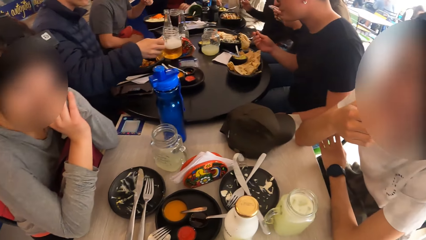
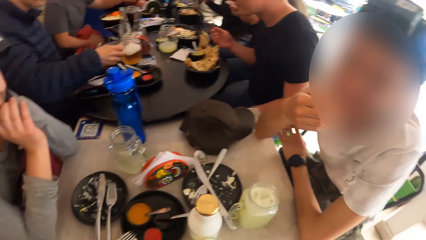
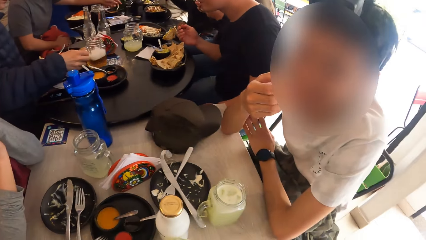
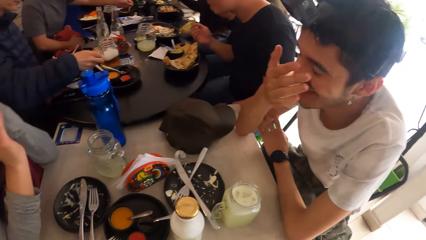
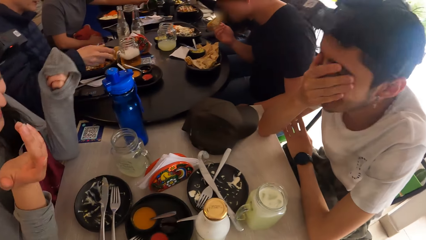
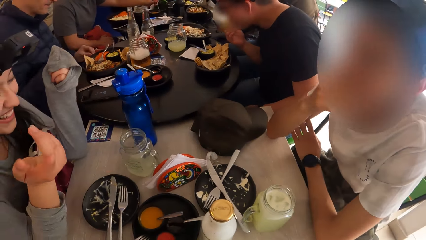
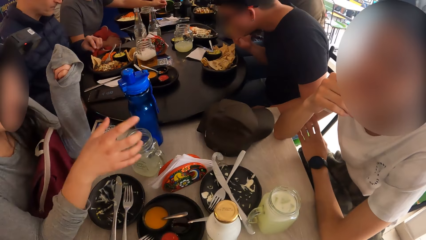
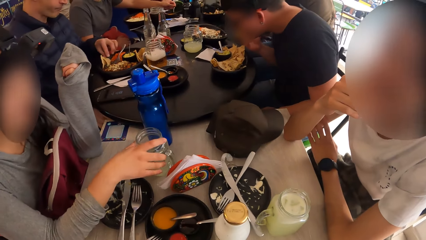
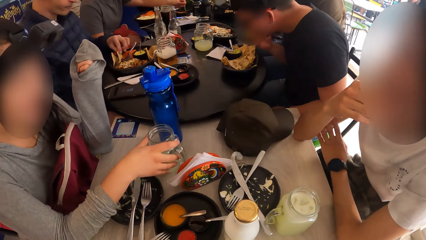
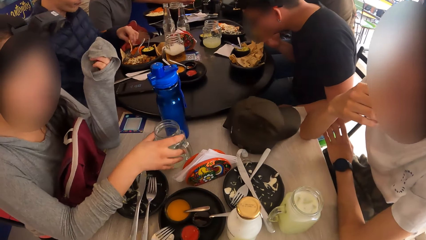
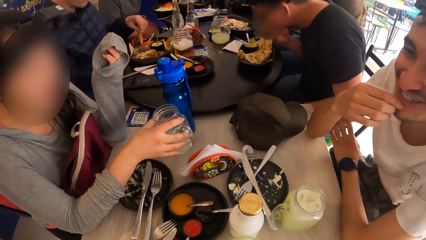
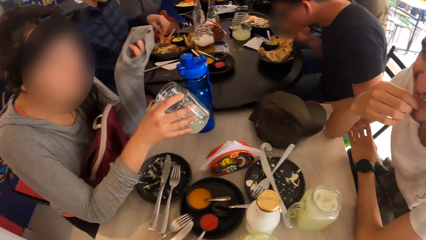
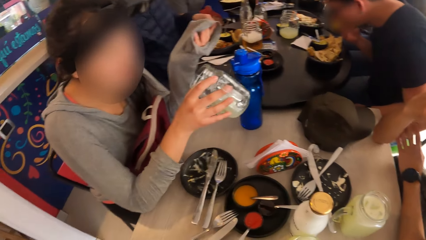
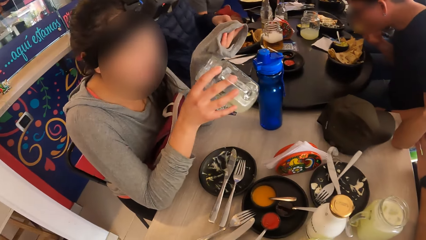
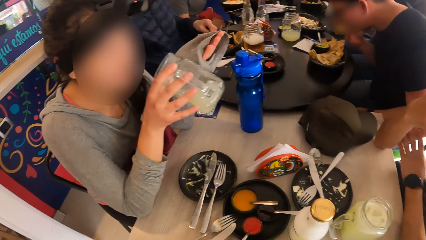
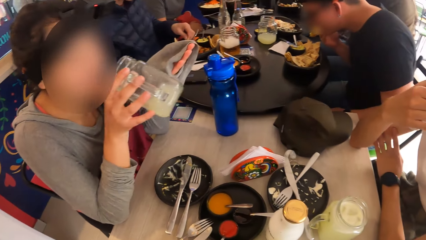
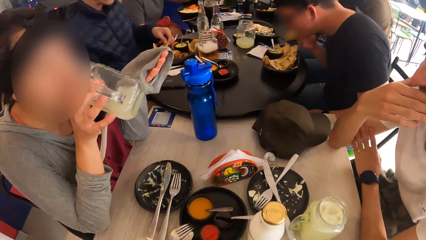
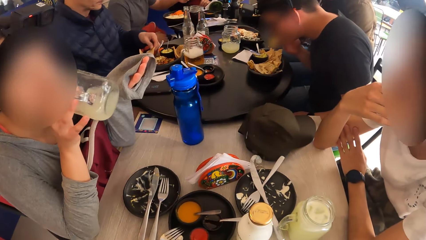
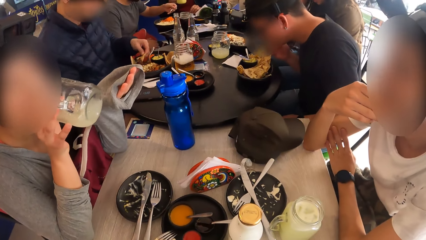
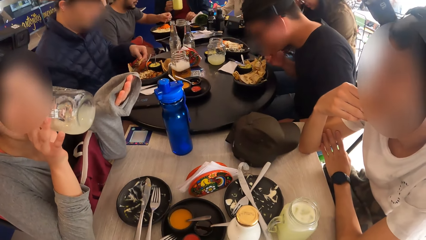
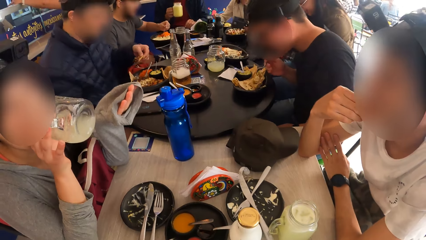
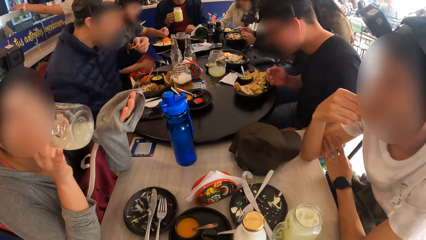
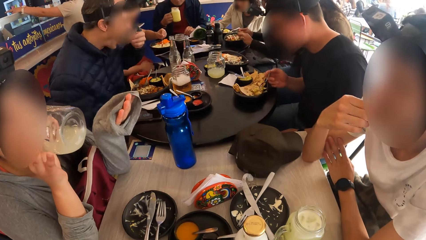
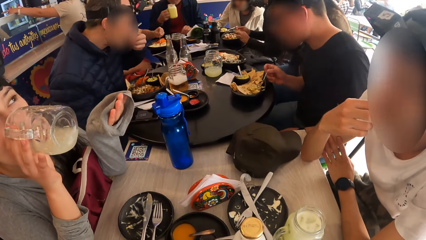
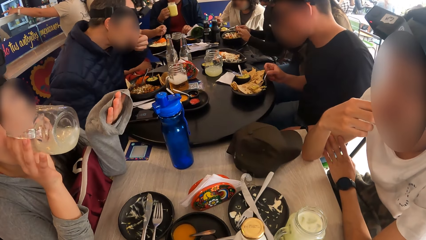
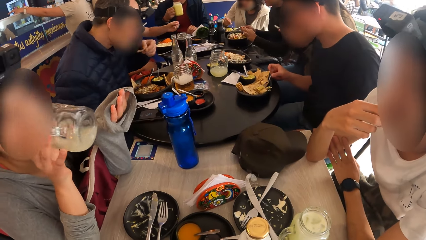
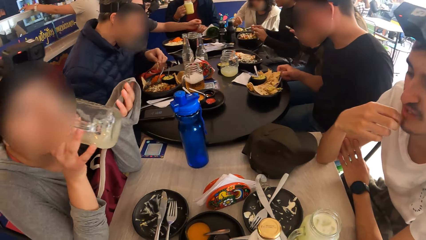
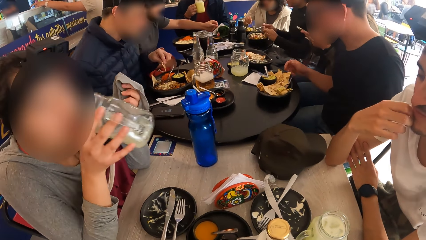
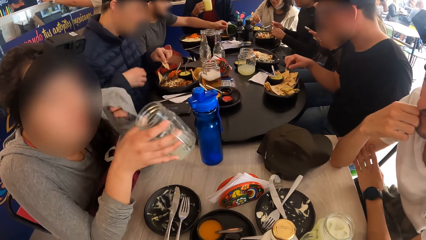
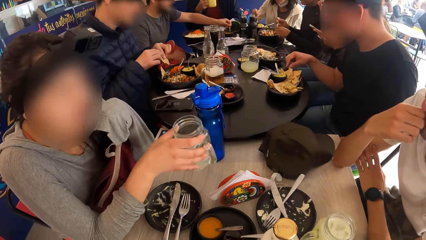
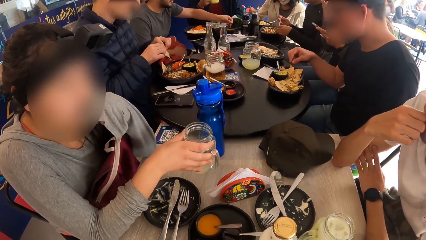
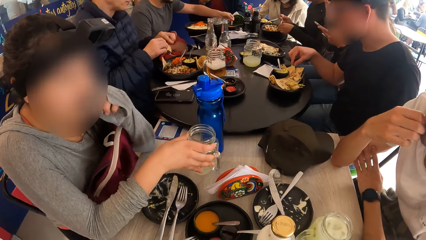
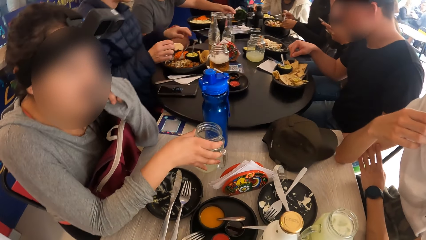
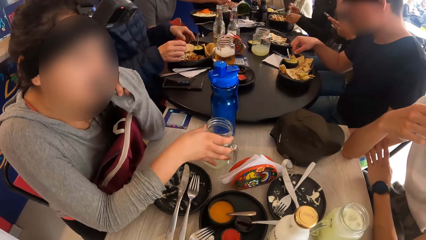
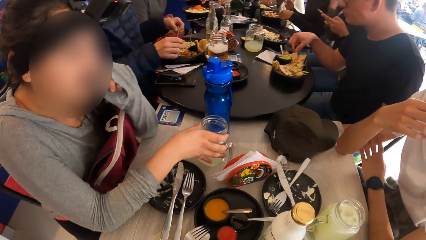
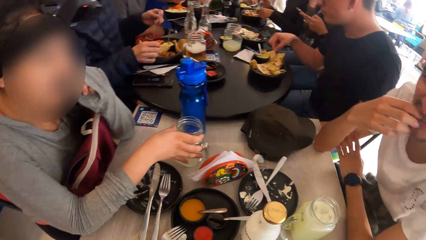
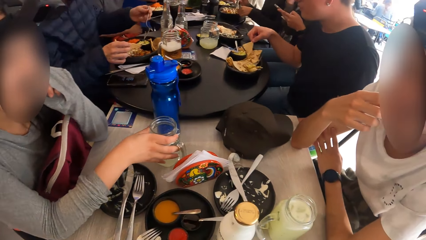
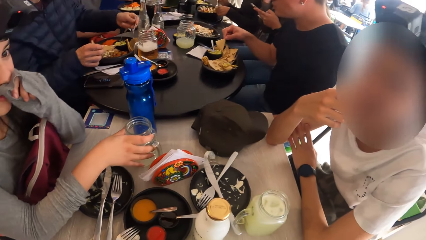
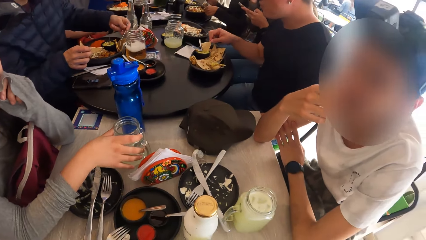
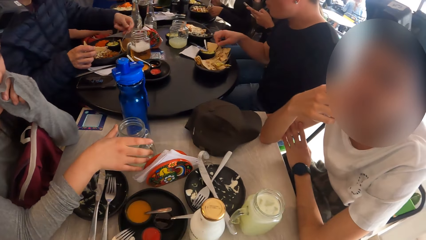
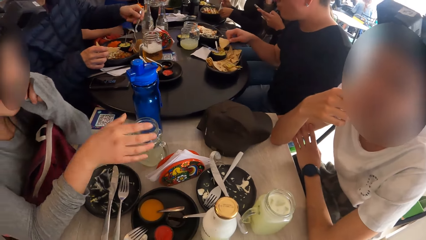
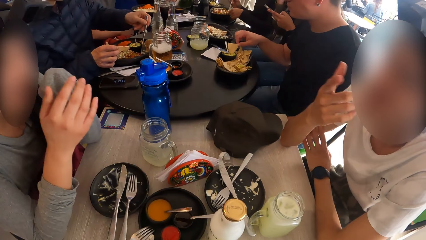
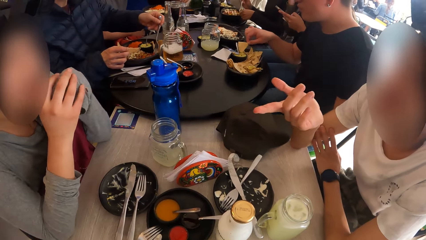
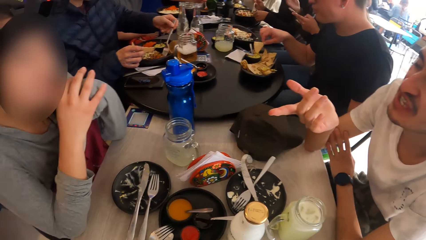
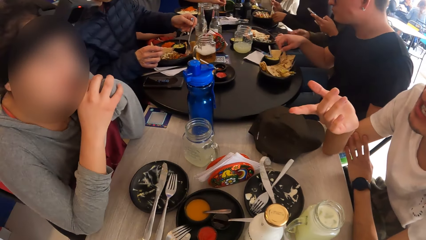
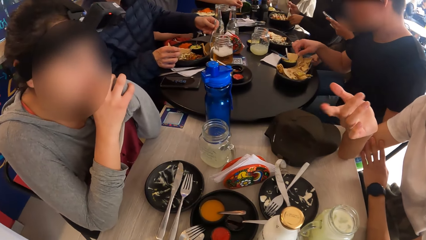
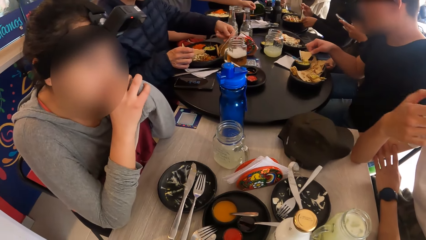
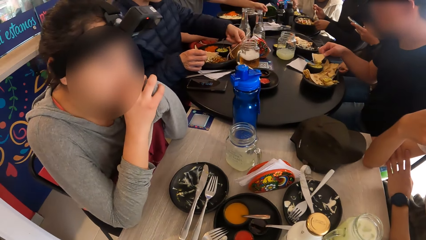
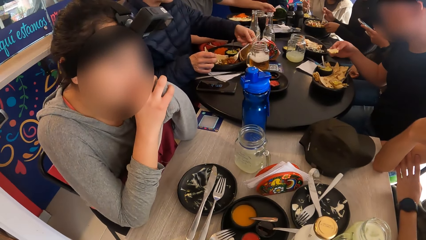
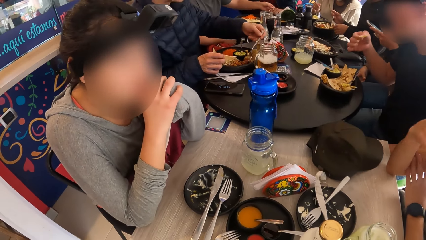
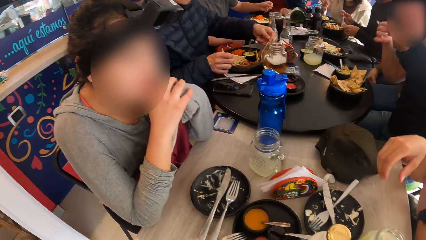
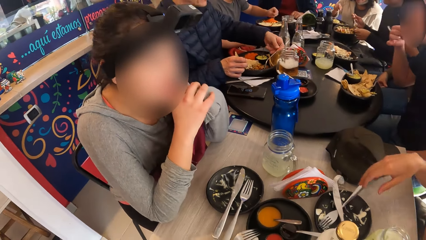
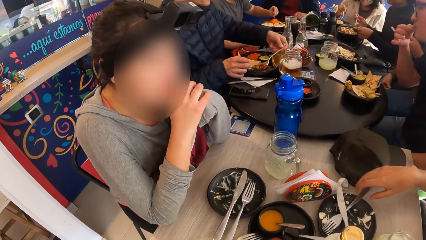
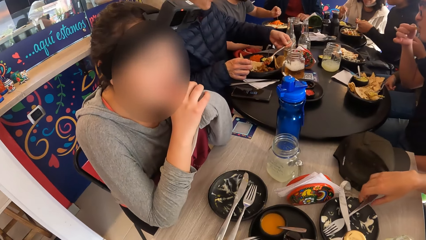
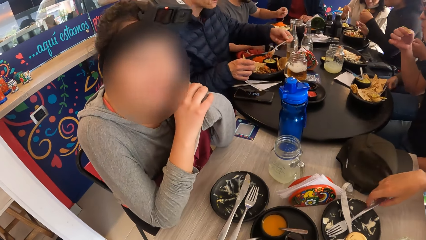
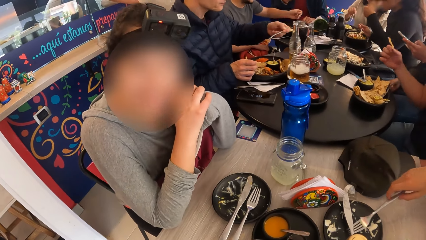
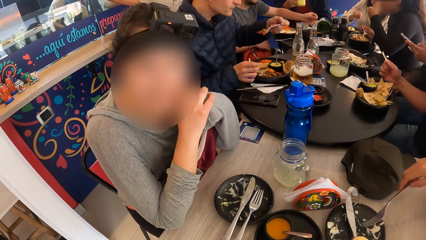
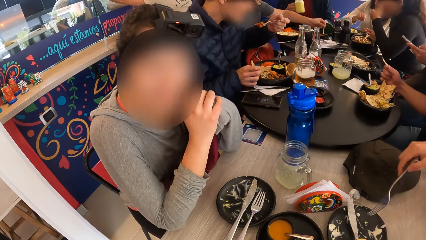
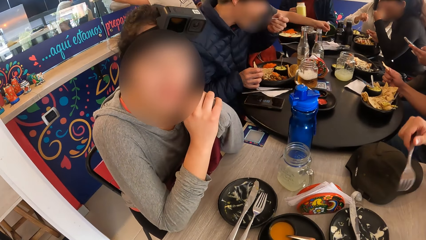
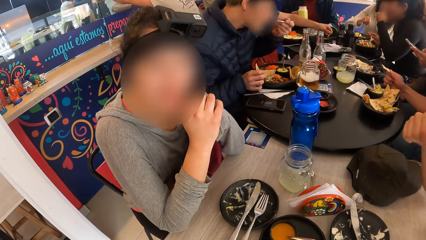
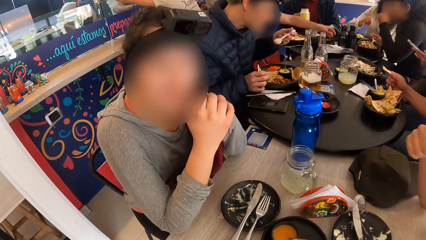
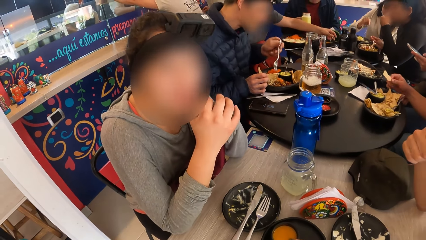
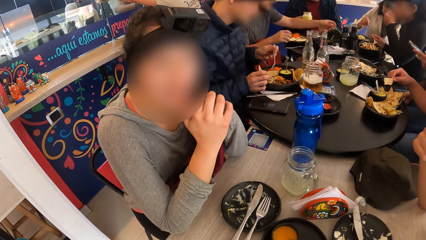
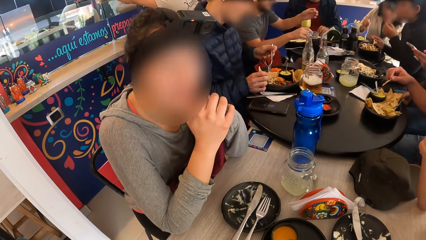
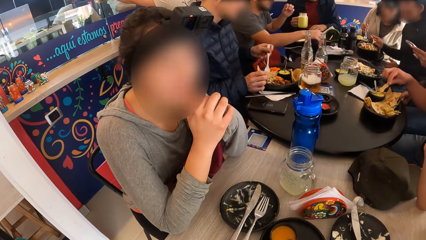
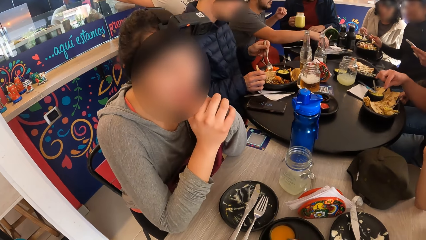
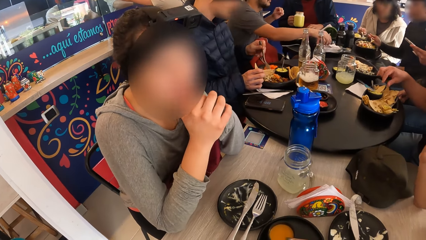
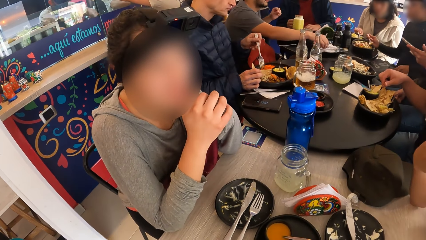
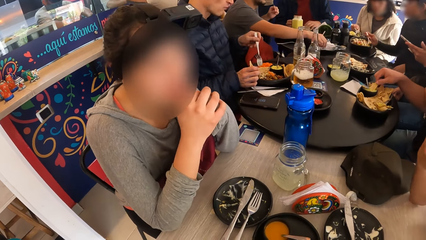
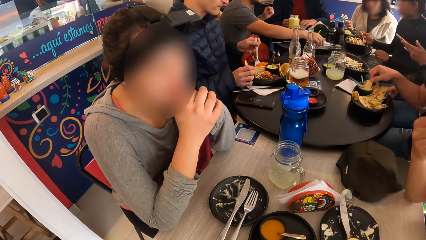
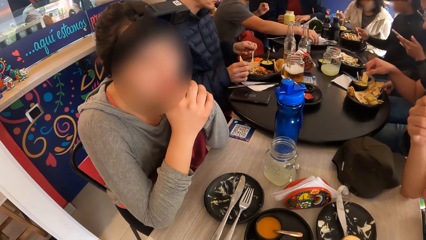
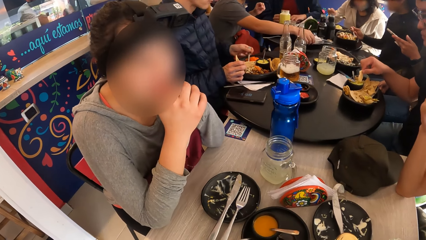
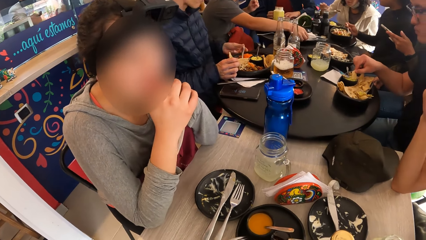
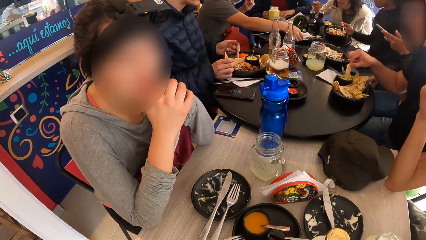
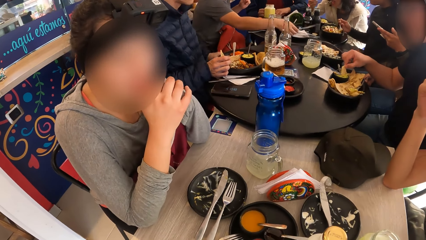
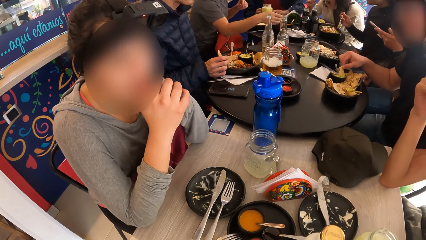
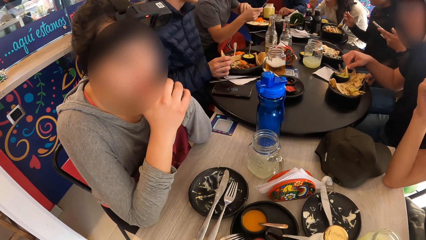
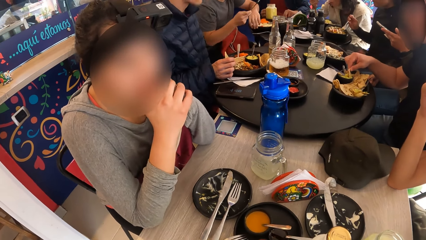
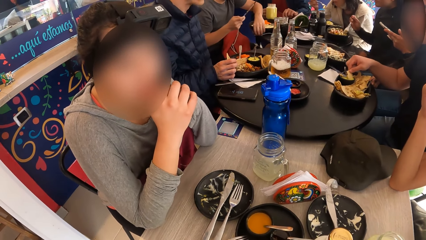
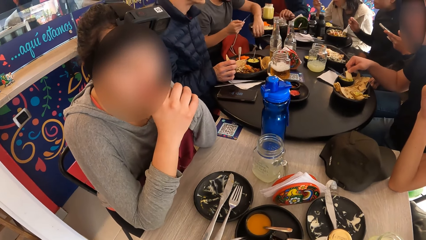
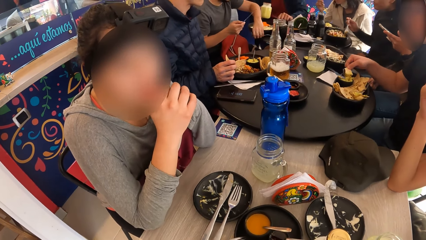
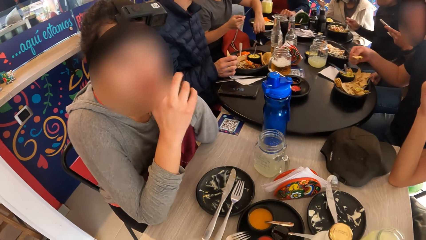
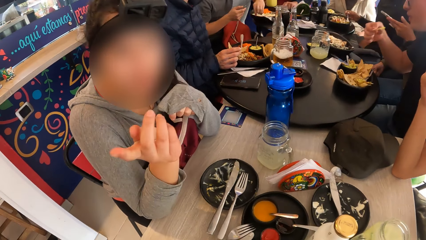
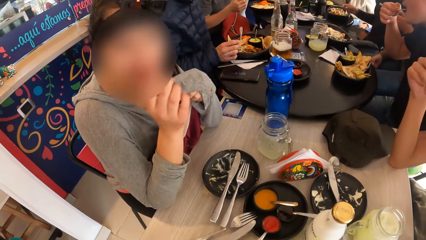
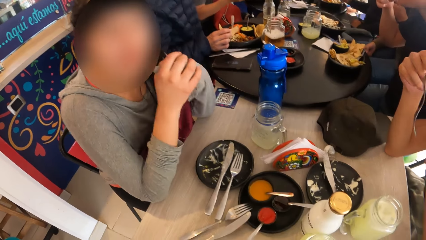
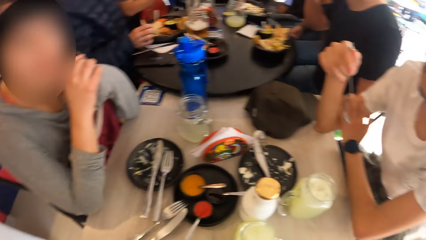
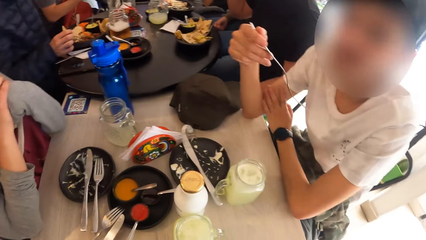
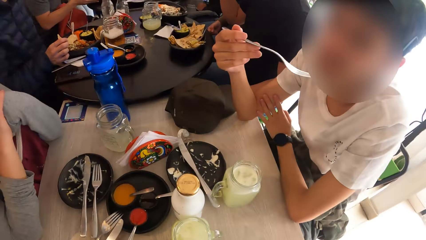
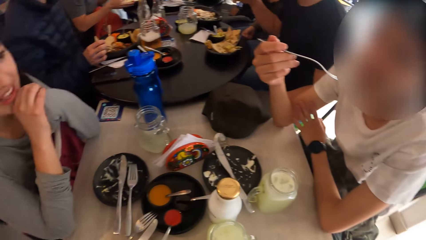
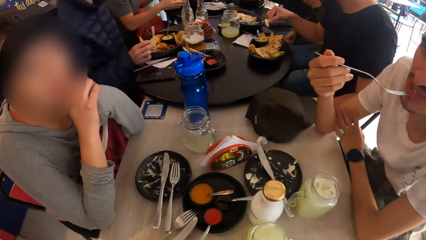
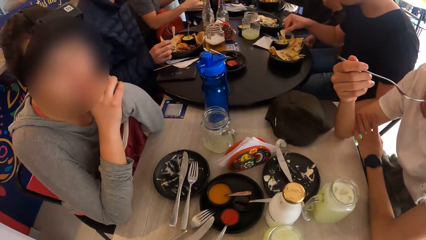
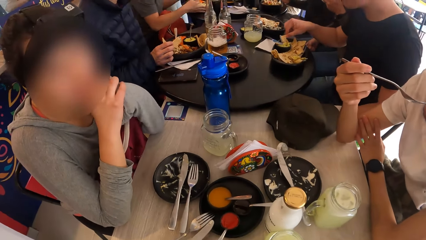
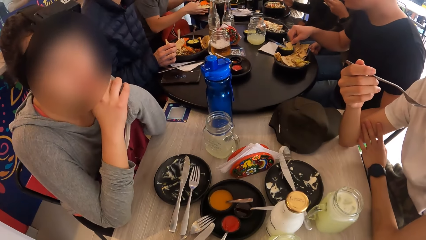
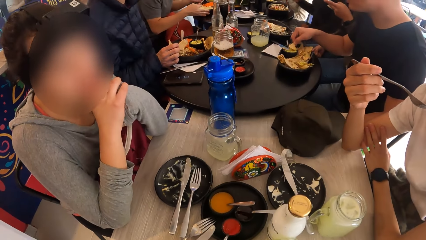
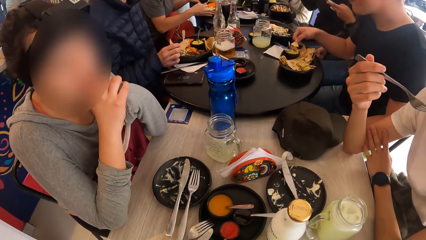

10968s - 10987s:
A person puts a glass of juice on the table. A man touches the face. A woman picks a cup on the table in her right hand. The woman drinks the juice. The first person scoops meat stew with a fork and eats the meat stew. The woman drops the cup on the table with her right hand. A second person picks roti on a plate. The man converses with the woman. The first person scoops the meat stew with the fork. The second person eats the roti. The man picks a fork on a plate on the table with his right hand. The first person eats the meat stew. The woman converses with the camera wearer. A third person picks a knife on the table. The third person picks a fork on the table. The second person eats the roti. The man converses with the camera wearer.
